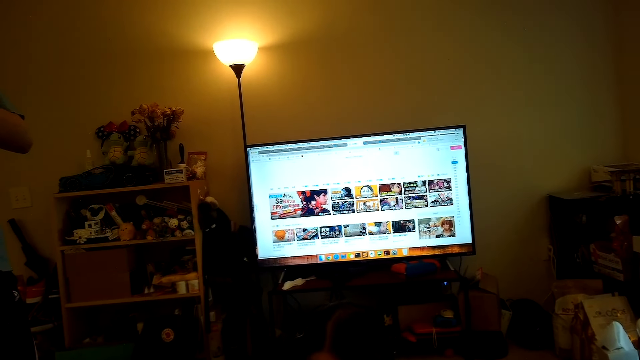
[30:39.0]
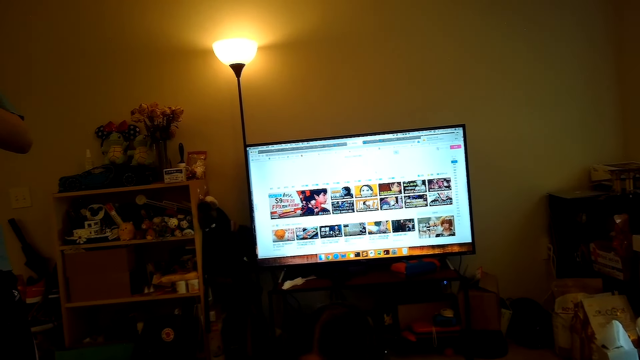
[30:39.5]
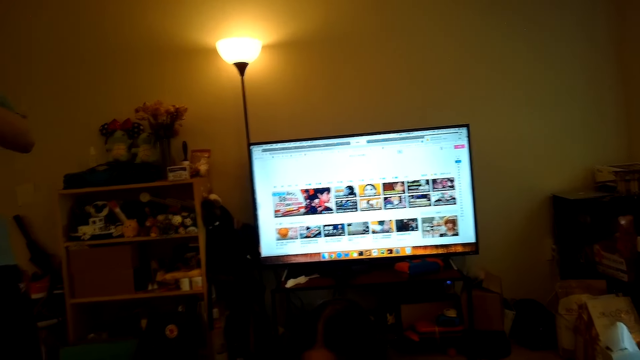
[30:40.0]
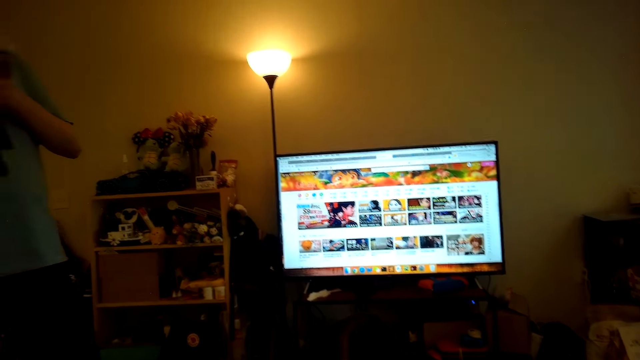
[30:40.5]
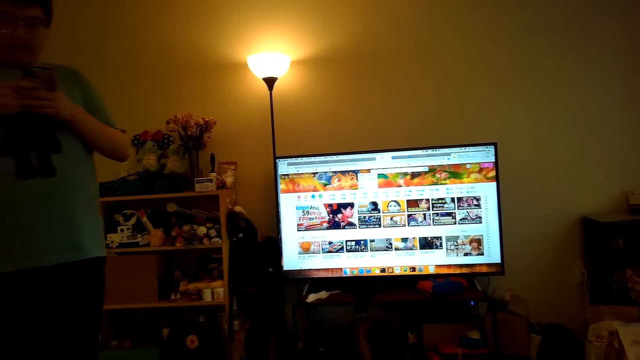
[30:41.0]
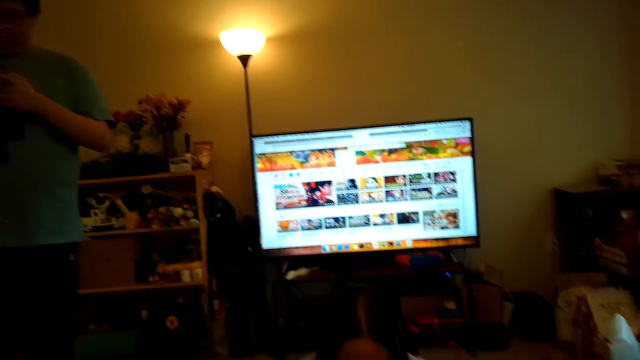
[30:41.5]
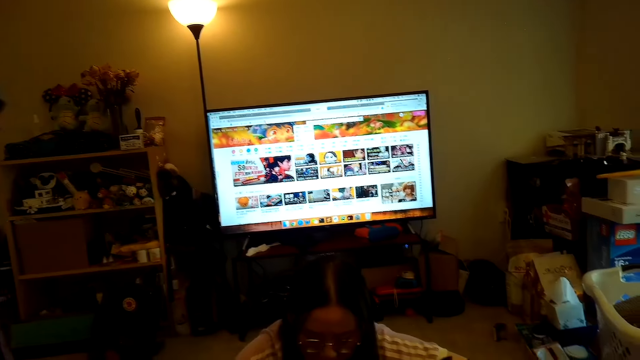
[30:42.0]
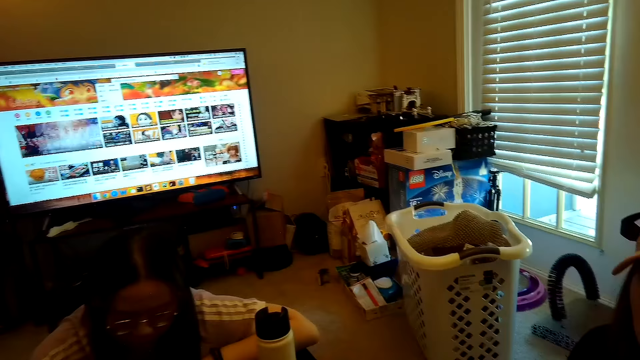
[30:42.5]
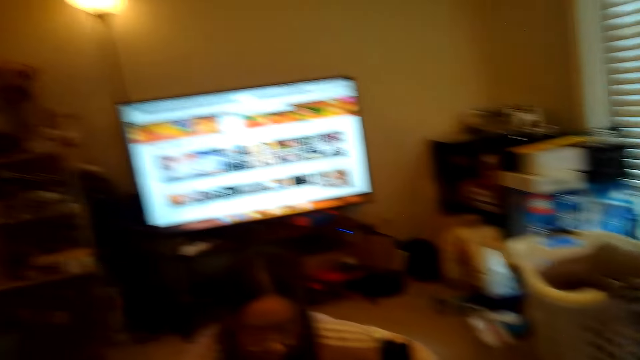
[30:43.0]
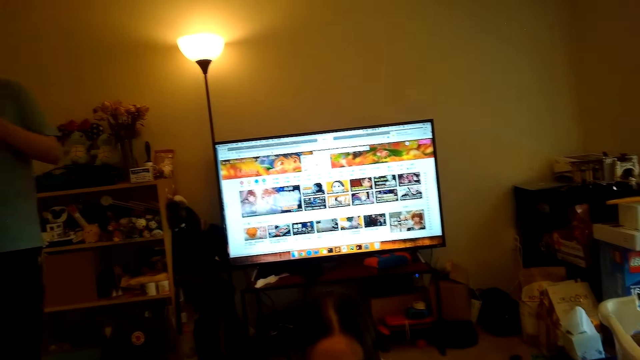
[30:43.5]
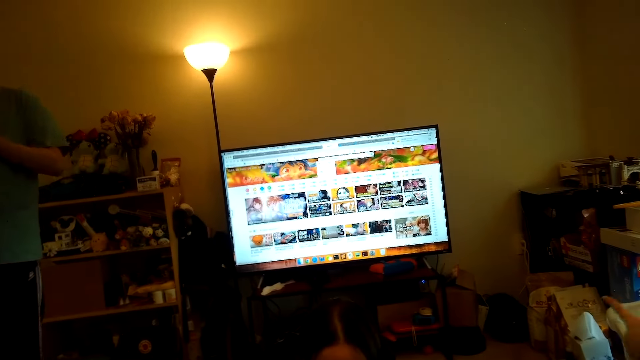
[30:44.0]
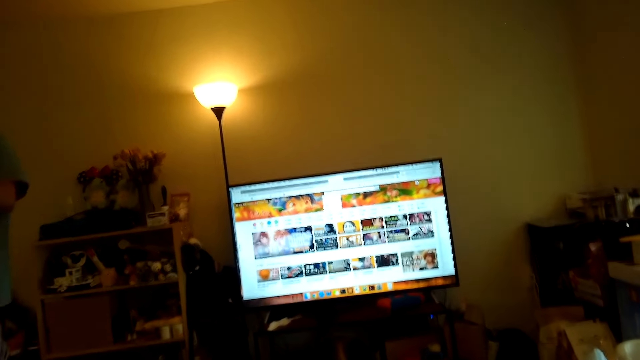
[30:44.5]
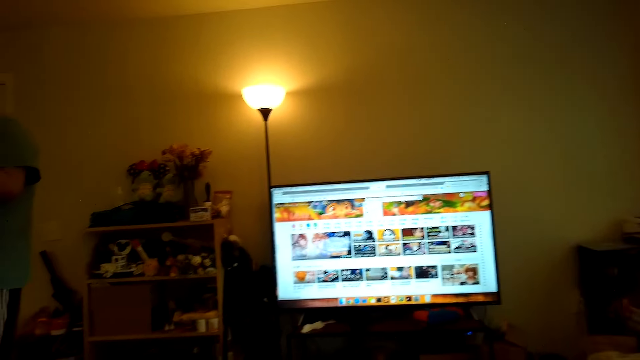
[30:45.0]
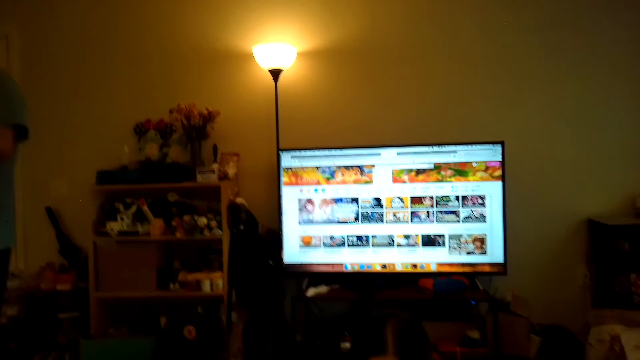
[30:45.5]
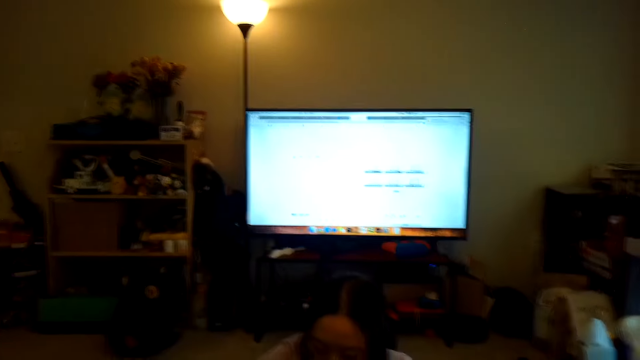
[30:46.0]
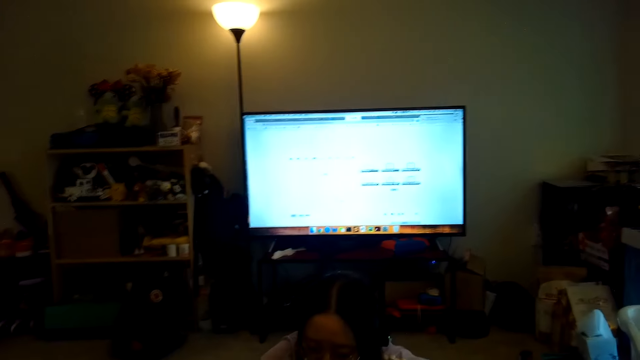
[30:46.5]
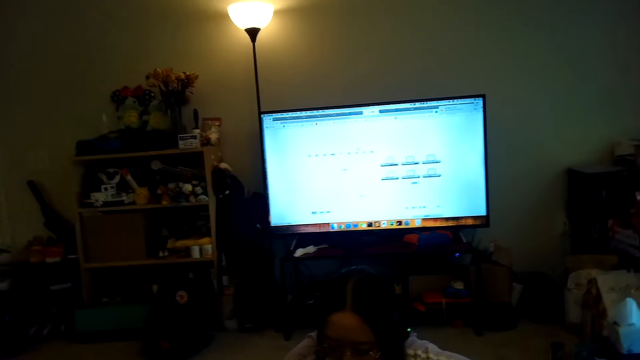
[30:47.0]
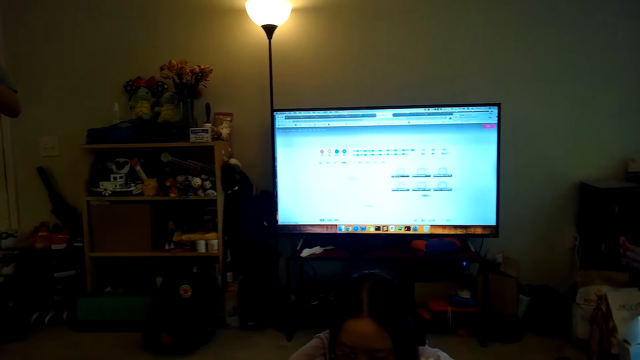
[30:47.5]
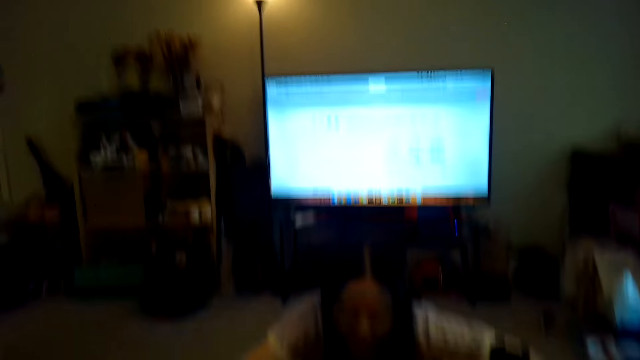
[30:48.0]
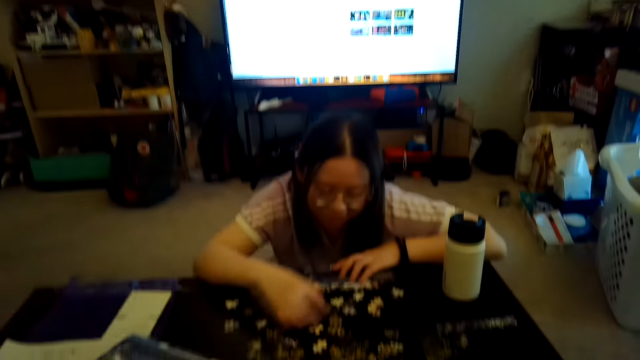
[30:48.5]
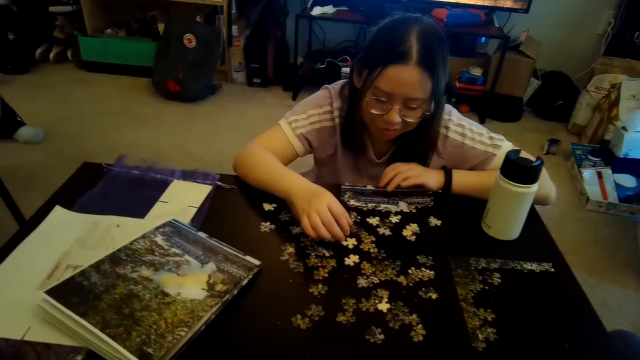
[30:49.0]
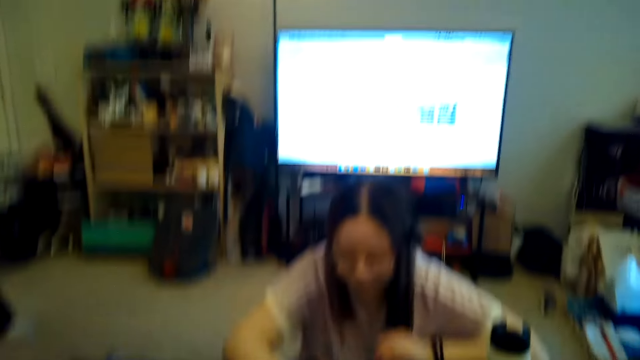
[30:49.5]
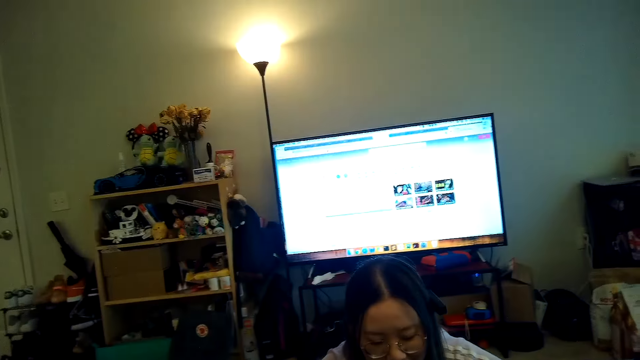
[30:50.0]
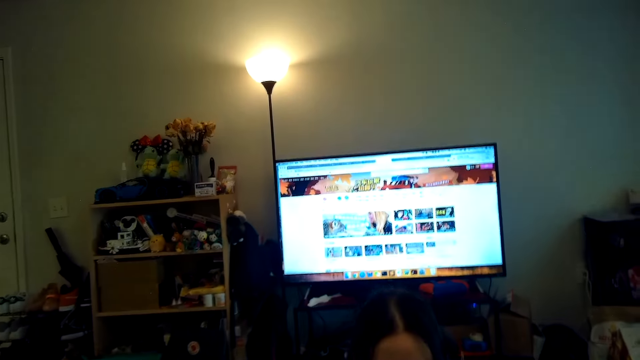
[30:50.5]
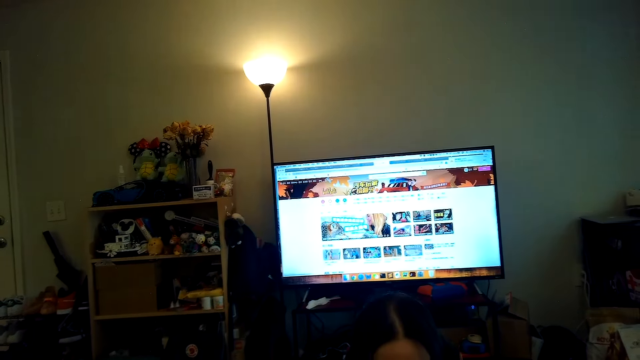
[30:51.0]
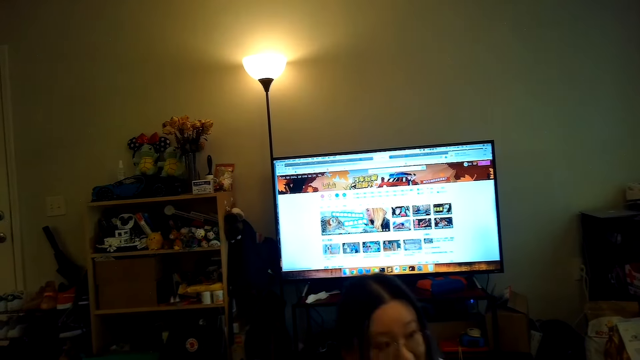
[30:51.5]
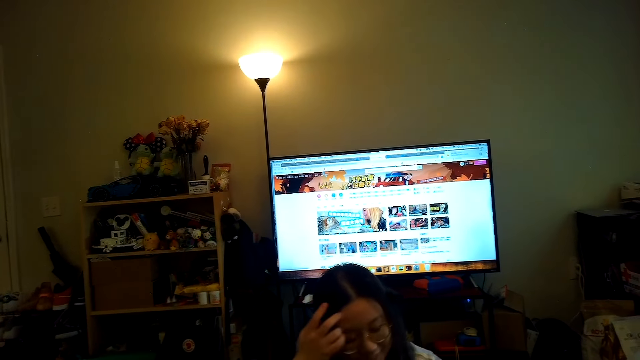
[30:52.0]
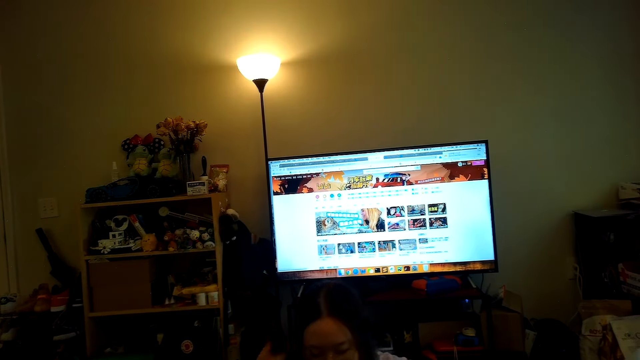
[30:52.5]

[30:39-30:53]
The camera wearer looks at the puzzles on the table. A woman arranges the puzzles on the table.

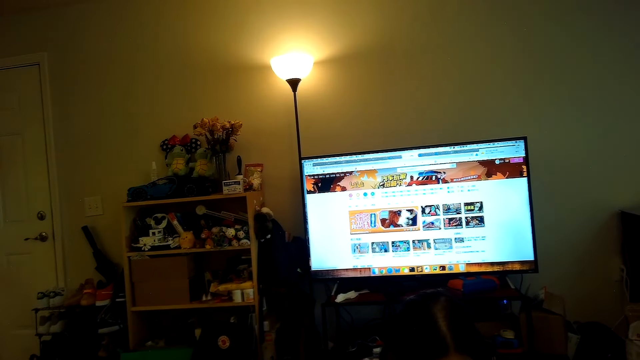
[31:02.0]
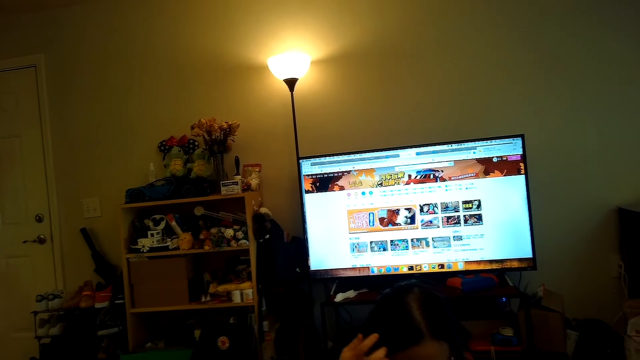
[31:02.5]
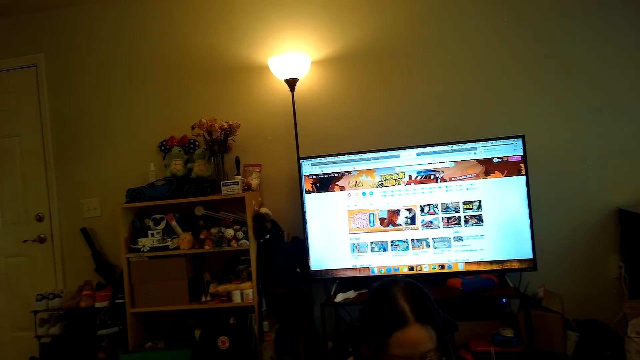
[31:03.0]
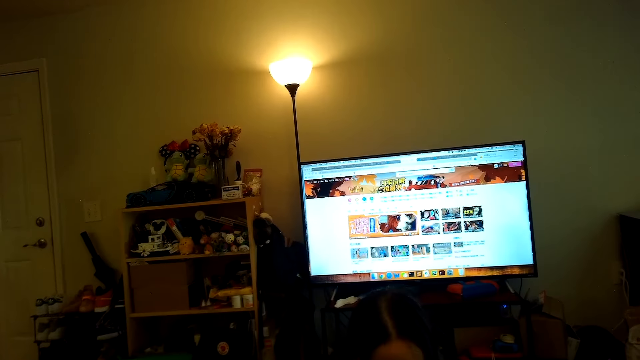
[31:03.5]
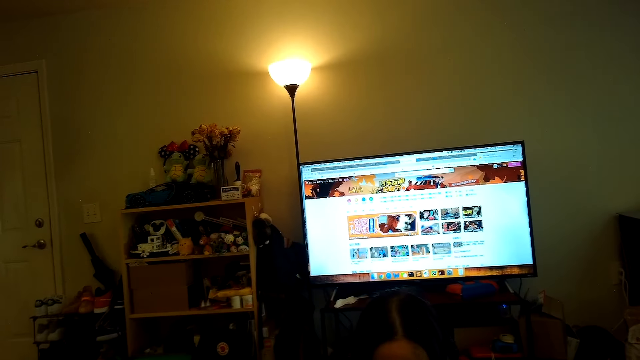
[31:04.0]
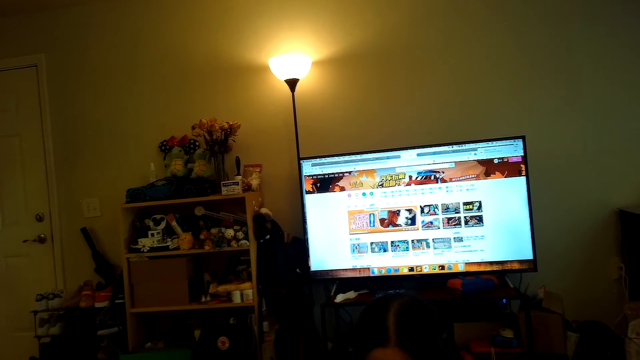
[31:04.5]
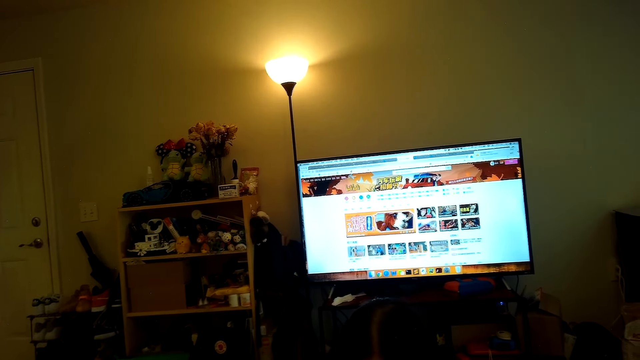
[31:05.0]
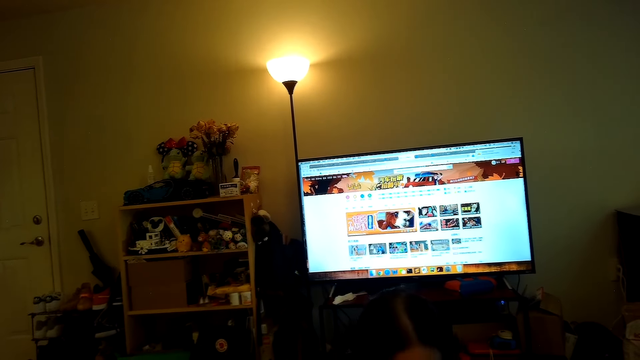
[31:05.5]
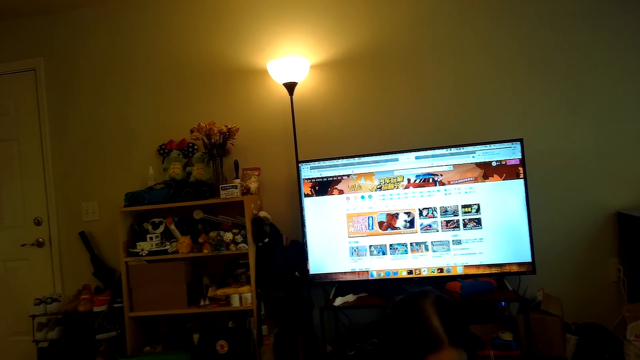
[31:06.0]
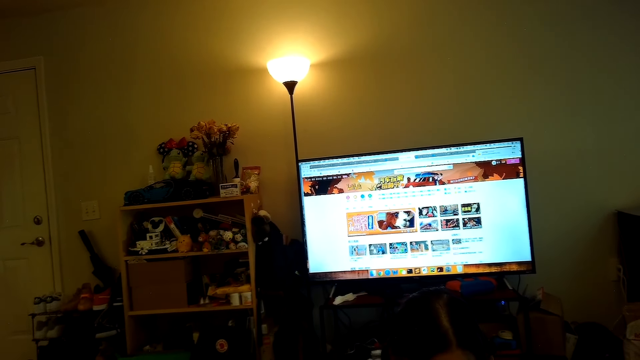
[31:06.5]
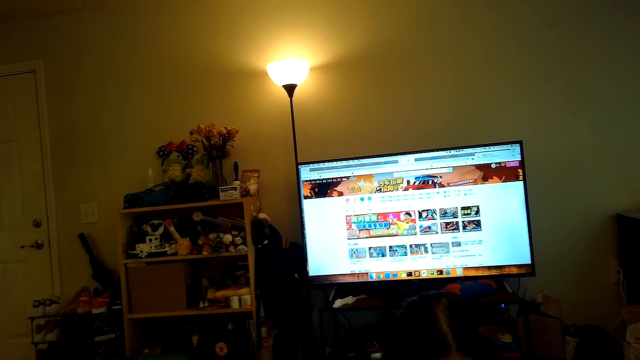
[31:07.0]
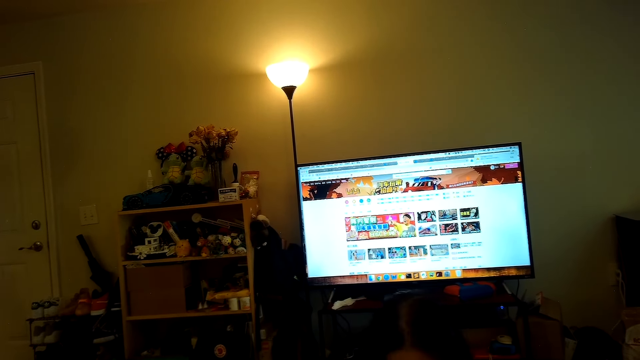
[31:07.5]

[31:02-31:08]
The camera wearer watches the TV while a person talks to another person. They scroll on the television.
